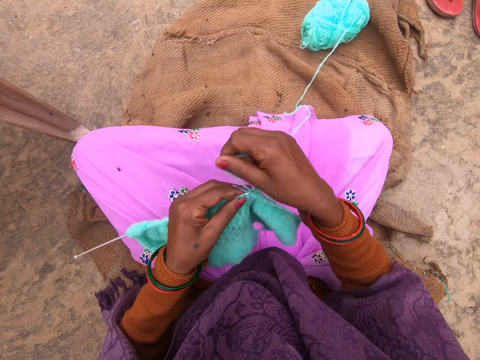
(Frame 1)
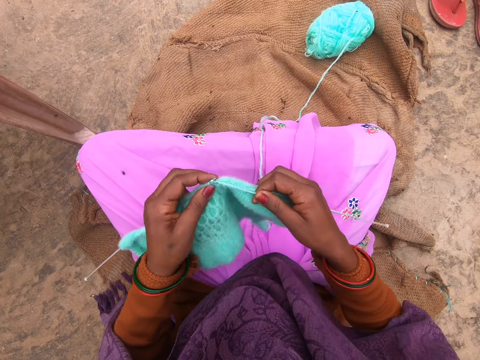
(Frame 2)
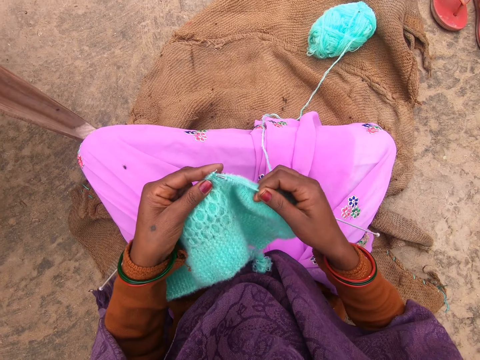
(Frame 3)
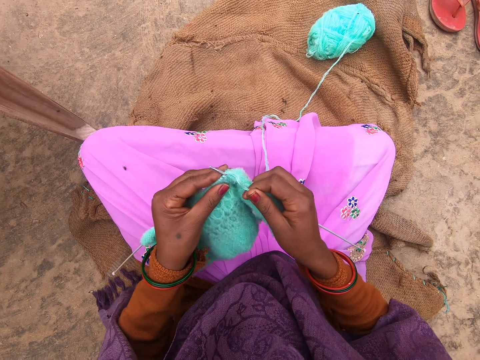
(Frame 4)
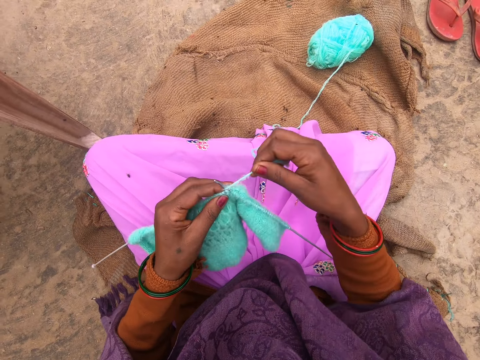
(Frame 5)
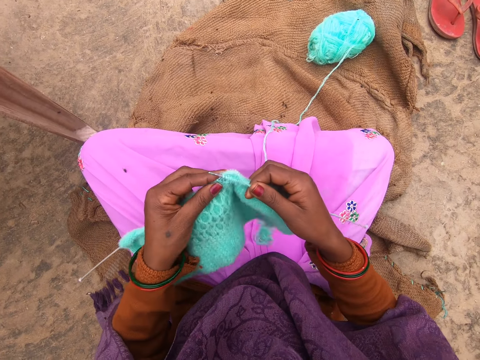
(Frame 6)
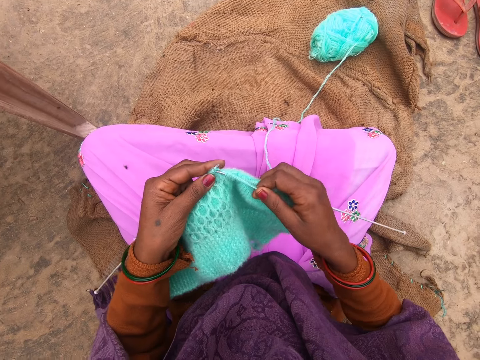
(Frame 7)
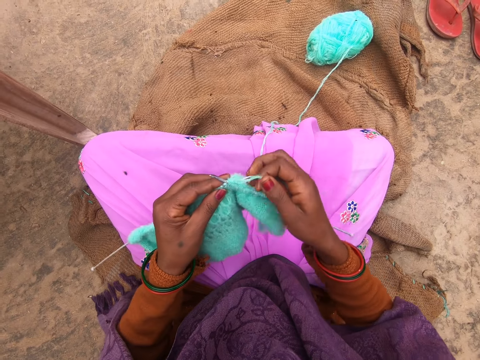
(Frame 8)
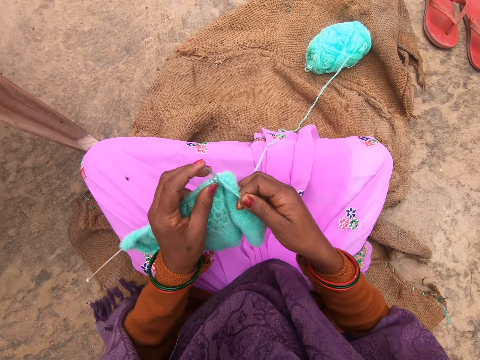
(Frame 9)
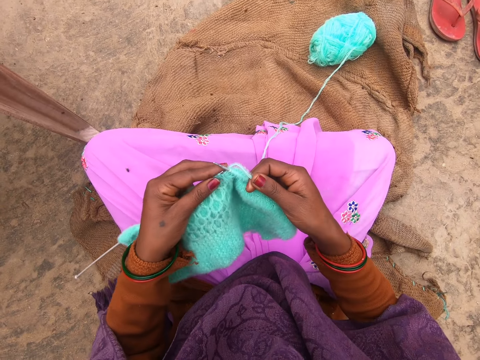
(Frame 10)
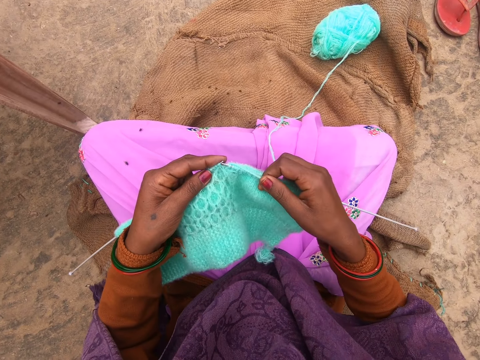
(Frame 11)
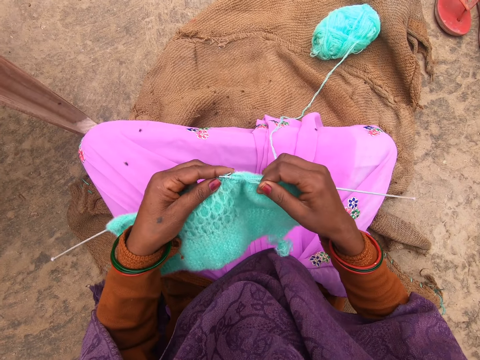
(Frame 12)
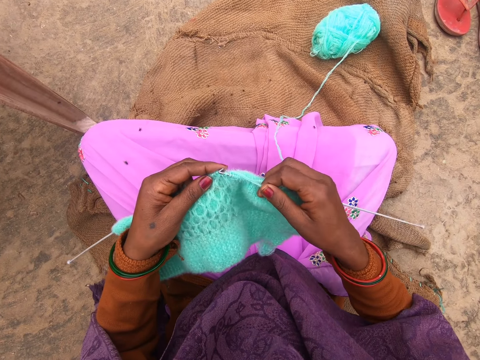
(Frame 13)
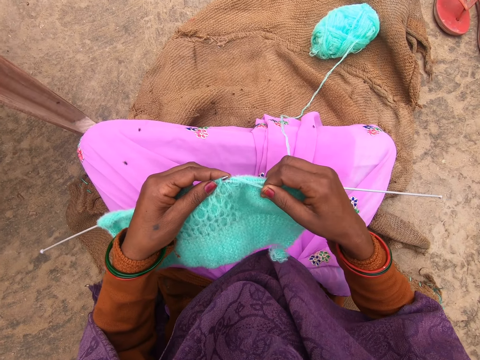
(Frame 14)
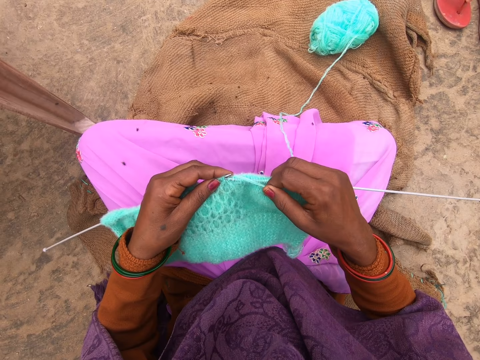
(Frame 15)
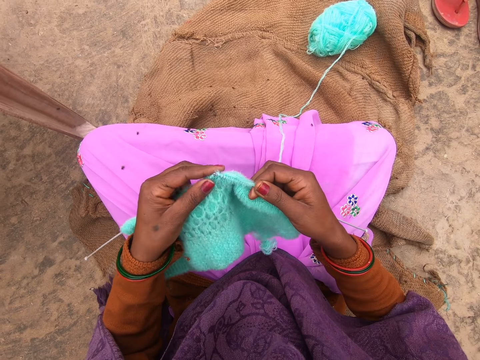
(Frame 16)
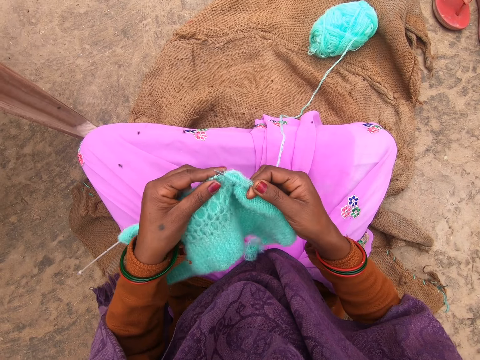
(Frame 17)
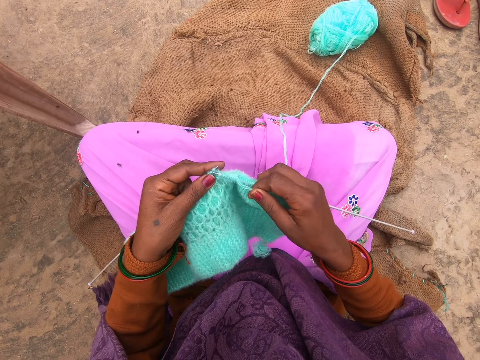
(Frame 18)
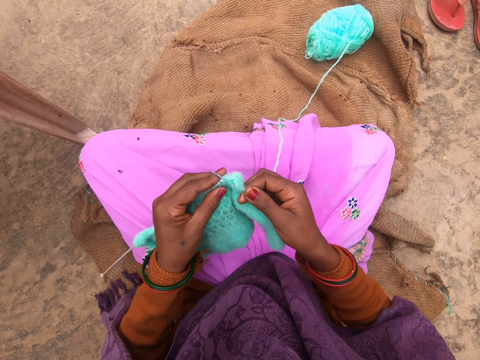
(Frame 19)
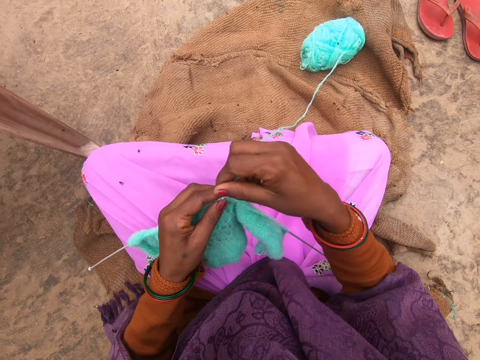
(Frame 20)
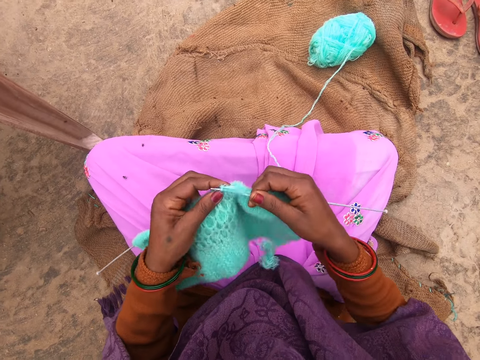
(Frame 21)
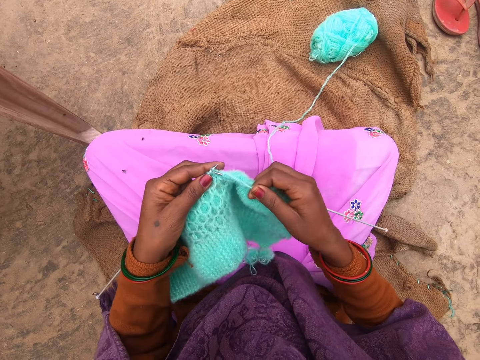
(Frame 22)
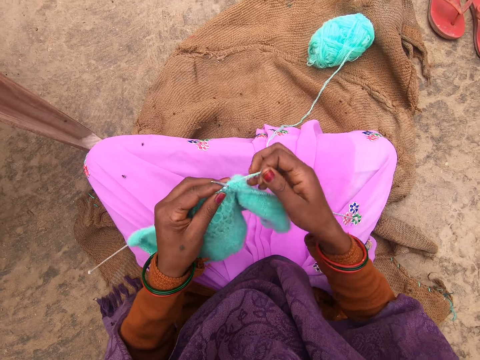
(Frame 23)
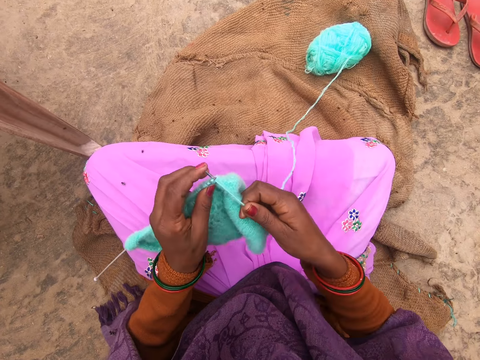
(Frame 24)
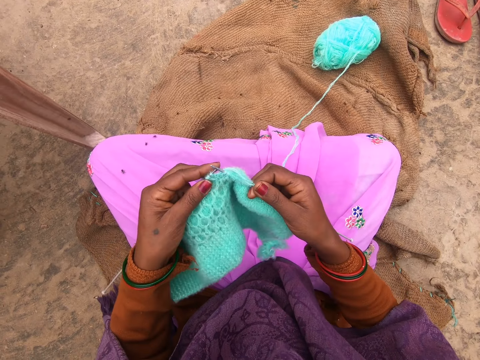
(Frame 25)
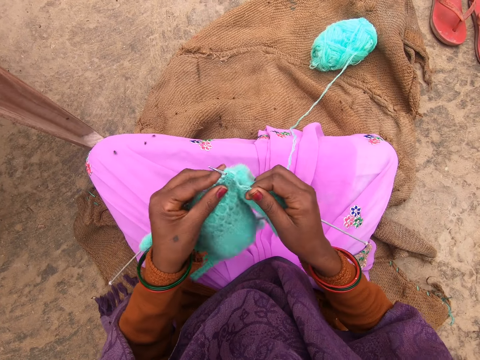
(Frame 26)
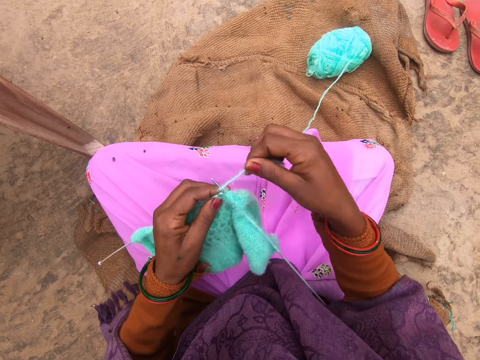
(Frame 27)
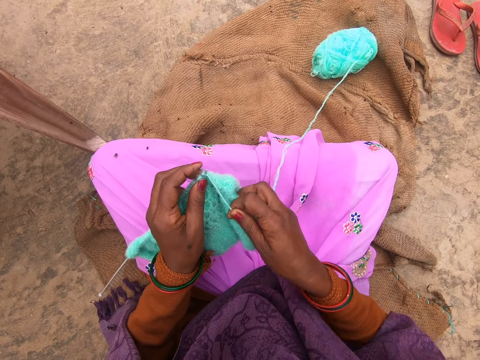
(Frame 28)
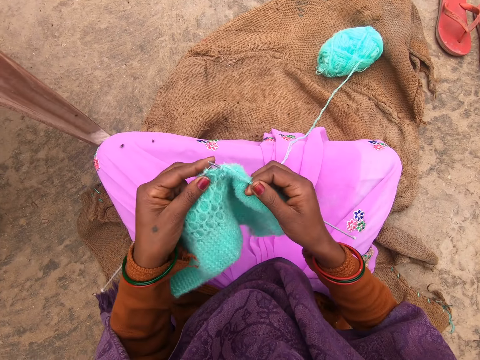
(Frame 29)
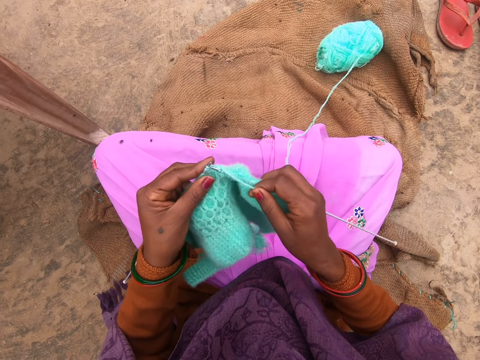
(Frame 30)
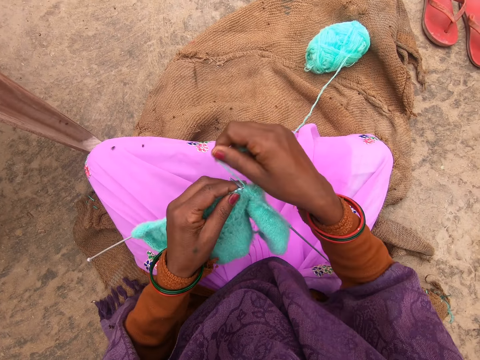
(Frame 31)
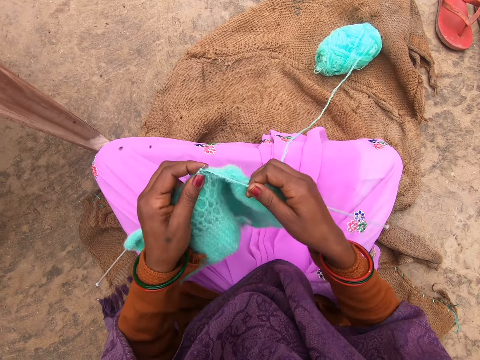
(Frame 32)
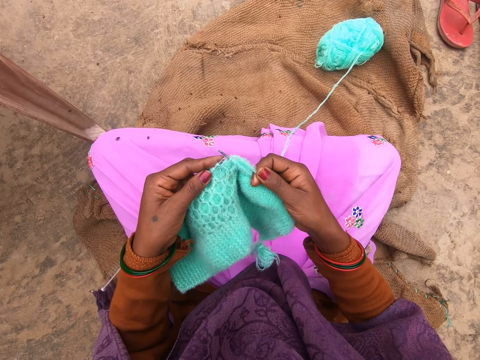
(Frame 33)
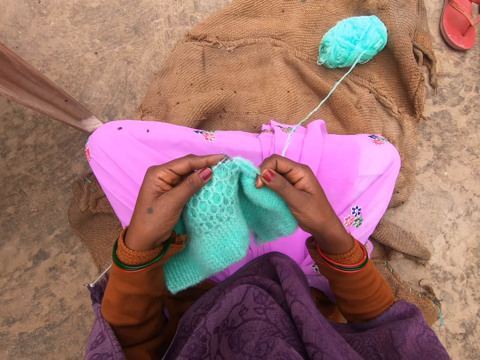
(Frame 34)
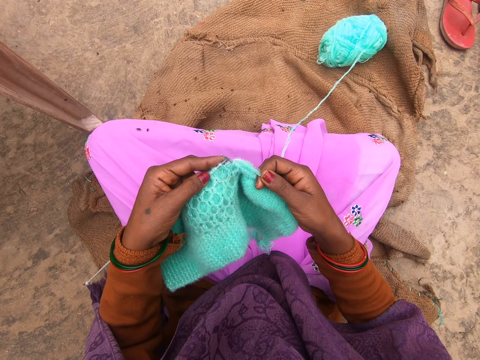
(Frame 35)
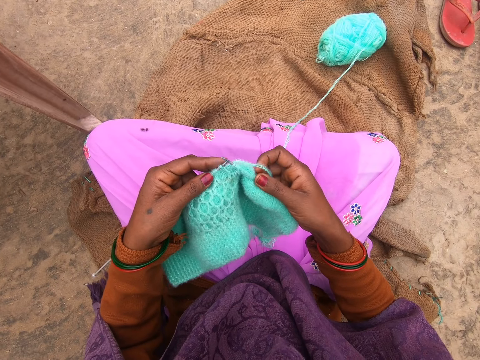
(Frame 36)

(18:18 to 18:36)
The camera wearer adjusts the yarn on a knitting needle. They knit the fabric using knitting needles. They adjust the yarn on the knitting needle. They knit the fabric using knitting needles. They adjust the yarn on the knitting needle. They knit the fabric using knitting needles. They adjust the yarn on the knitting needle. They knit the fabric using knitting needles. They adjust the yarn on the knitting needle. They knit the fabric using knitting needles. They adjust the yarn on the knitting needle. They knit the fabric using knitting needles. They adjust the yarn on the knitting needle. They knit the fabric using knitting needles. They view the fabric.

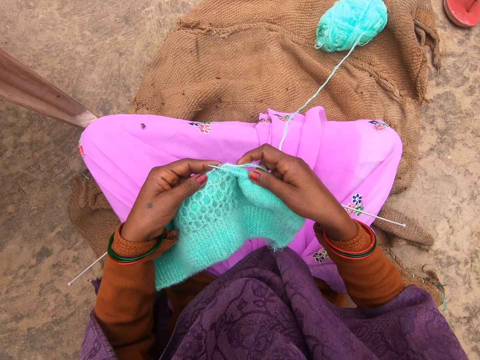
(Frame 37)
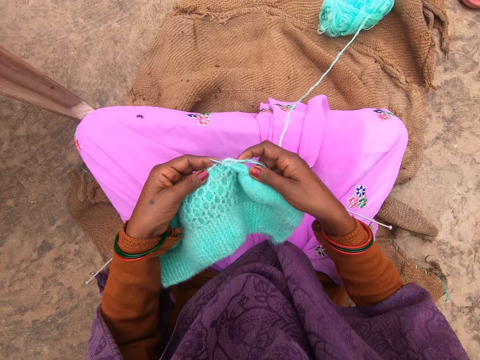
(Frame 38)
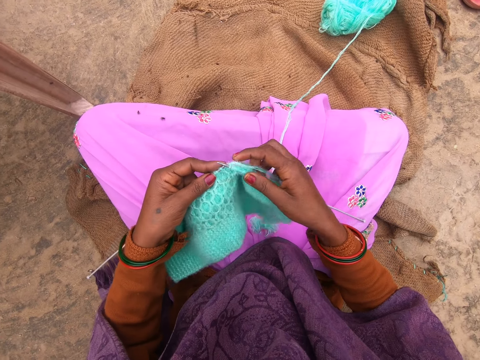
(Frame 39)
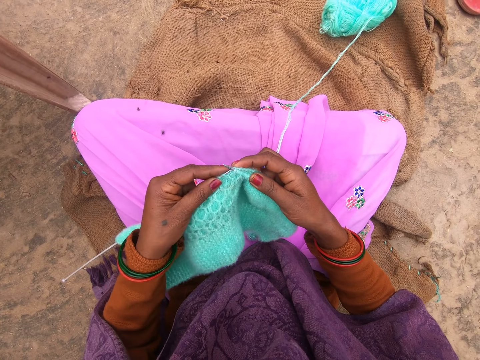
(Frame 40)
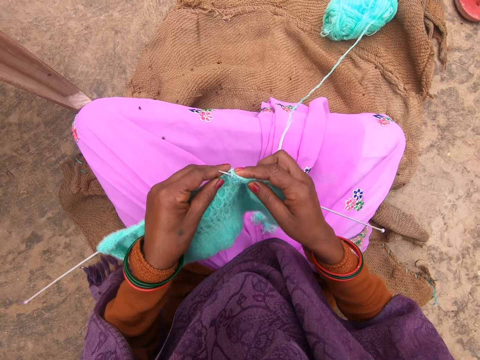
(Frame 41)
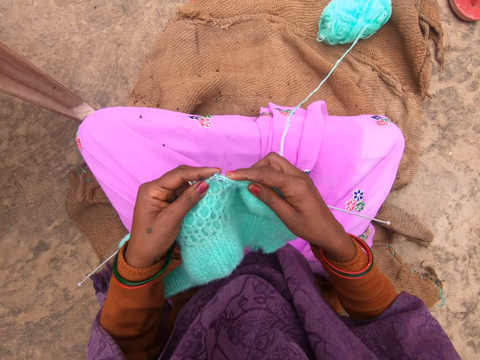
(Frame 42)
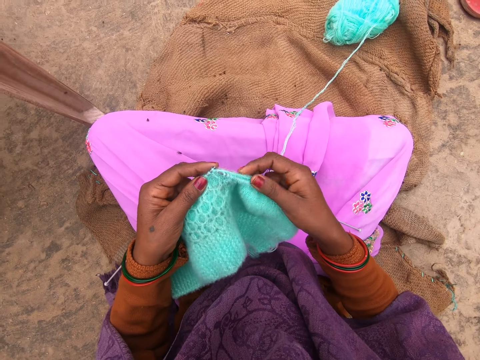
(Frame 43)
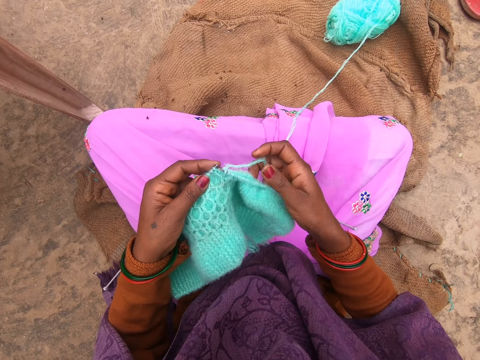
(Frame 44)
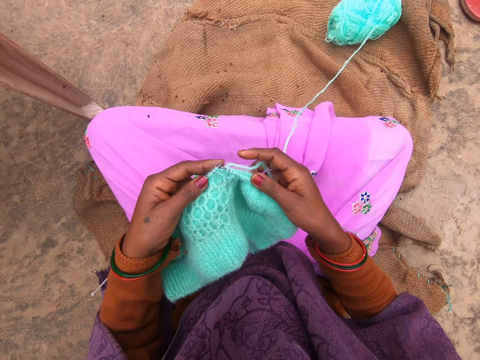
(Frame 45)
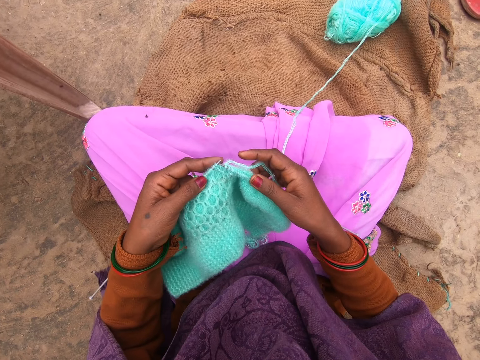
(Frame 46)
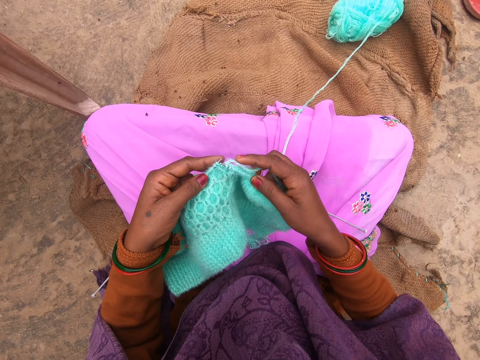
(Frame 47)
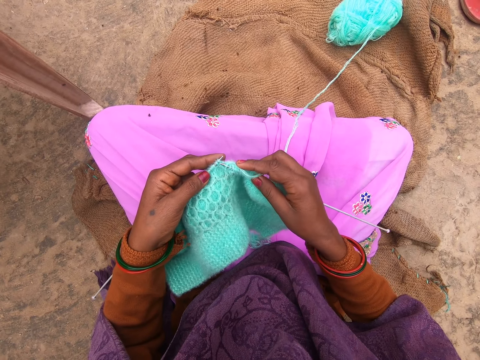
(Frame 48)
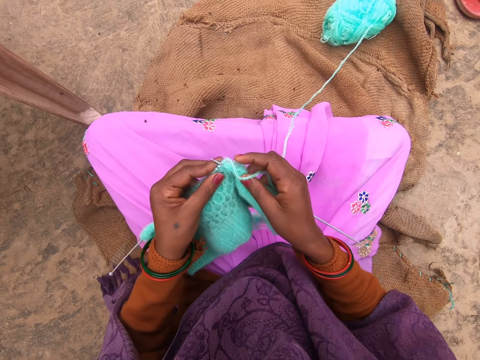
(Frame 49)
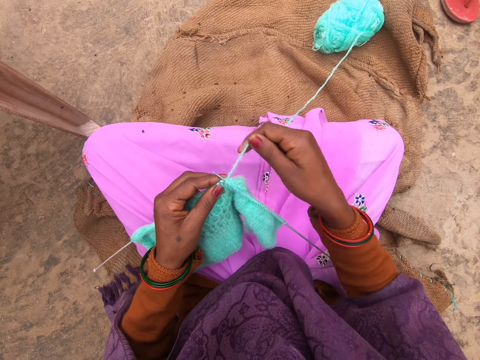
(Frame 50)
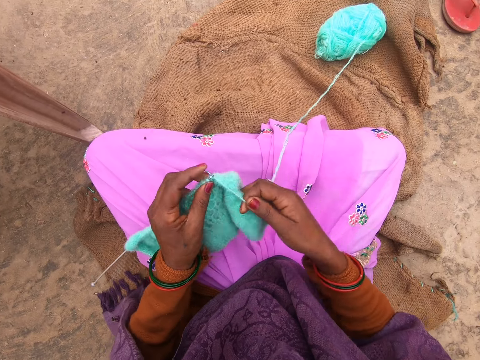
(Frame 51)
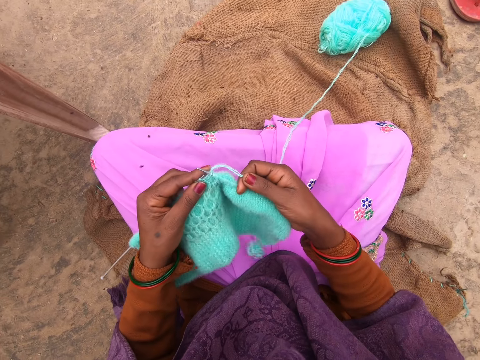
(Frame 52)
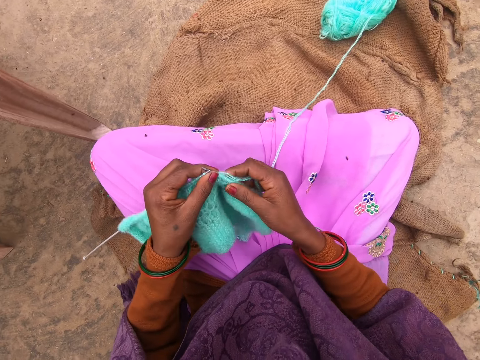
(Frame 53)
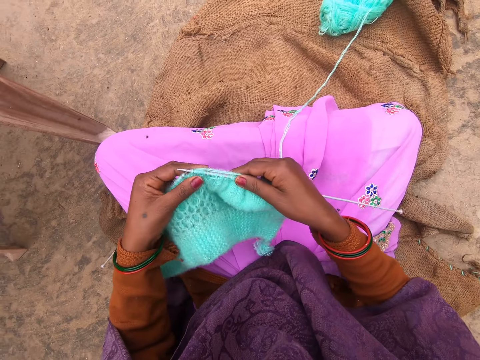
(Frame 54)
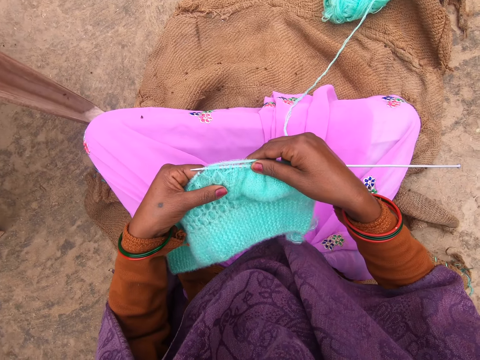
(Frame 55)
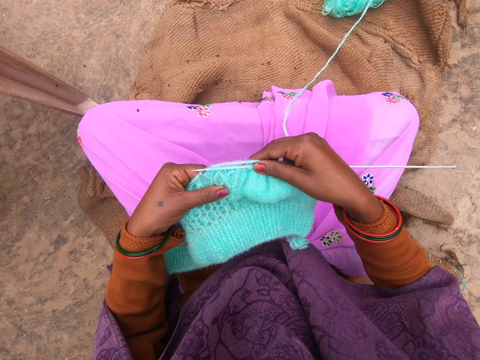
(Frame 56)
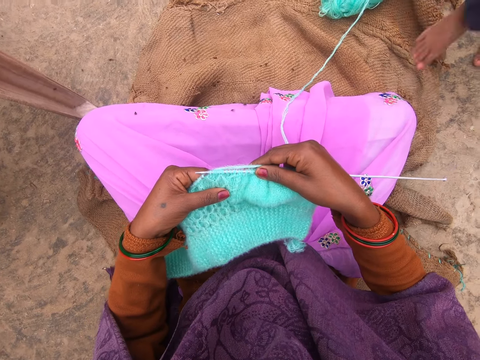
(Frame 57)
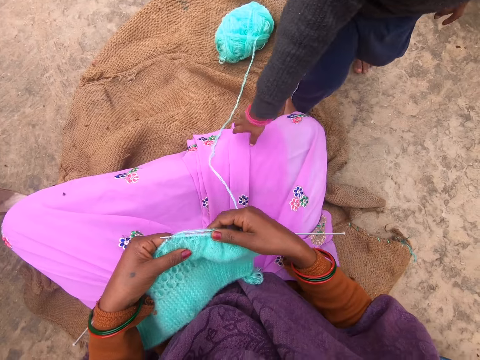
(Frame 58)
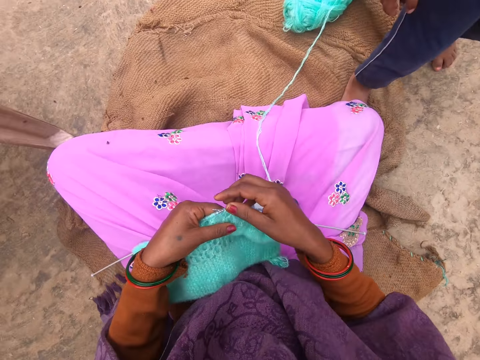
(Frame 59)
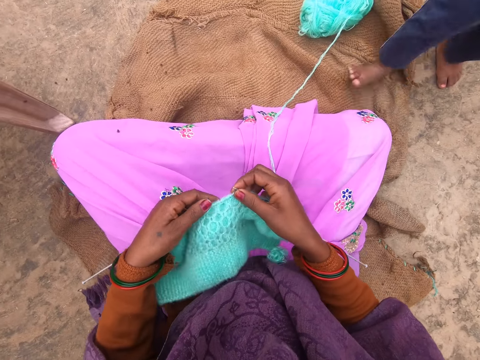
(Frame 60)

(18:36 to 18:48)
The camera wearer adjusts the yarn on a knitting needle. They knit the fabric using knitting needles. They inspect the fabric. A boy stands next to the camera wearer. The boy drops a mobile phone on the camera wearer's cloth.
